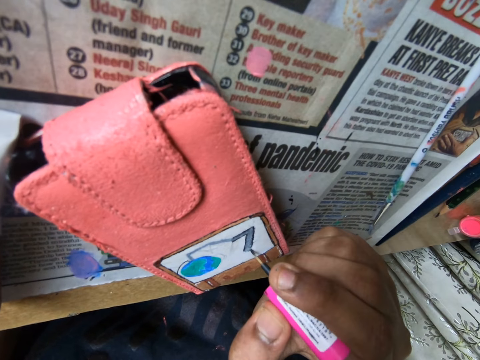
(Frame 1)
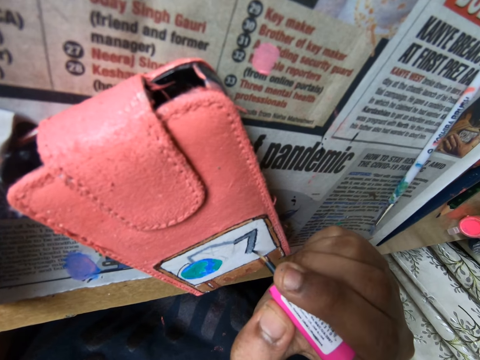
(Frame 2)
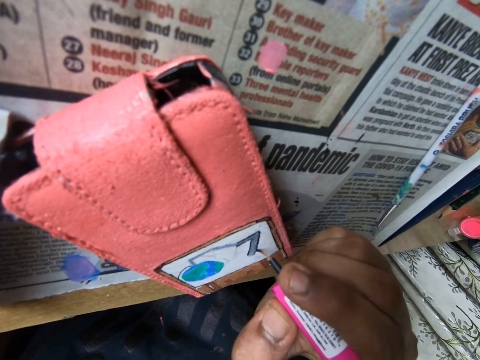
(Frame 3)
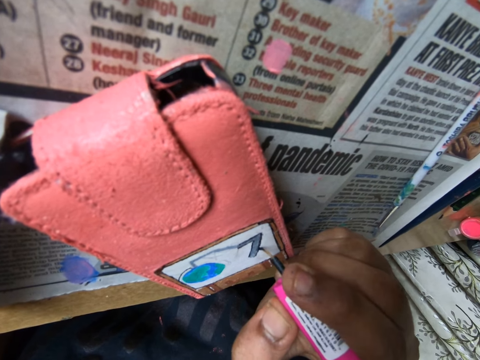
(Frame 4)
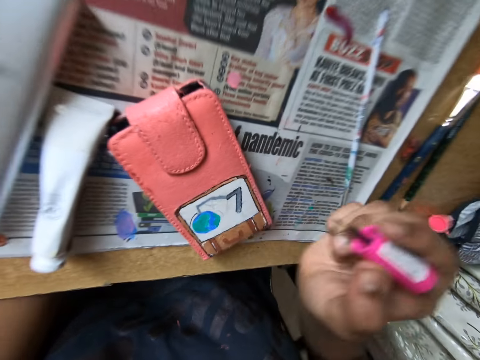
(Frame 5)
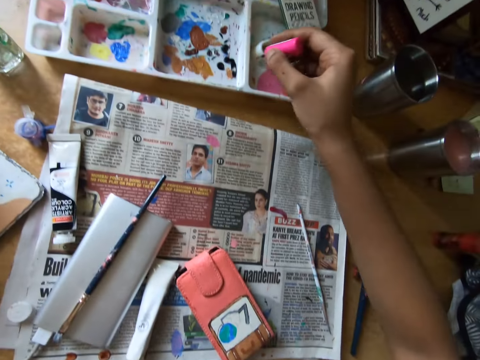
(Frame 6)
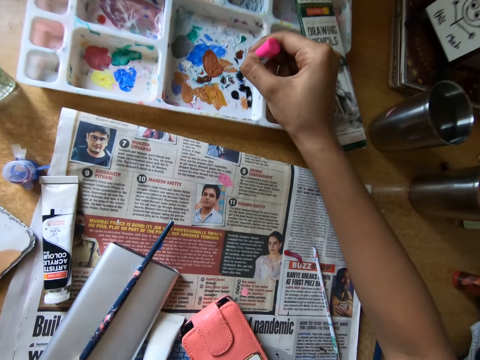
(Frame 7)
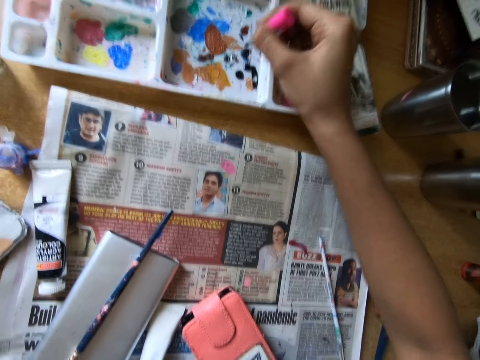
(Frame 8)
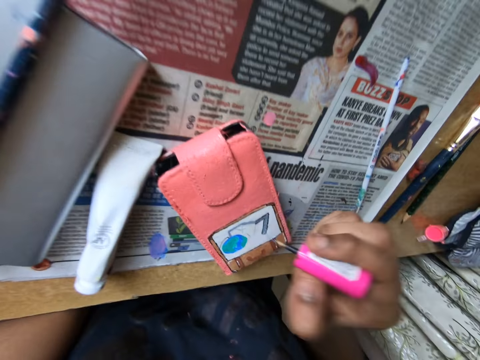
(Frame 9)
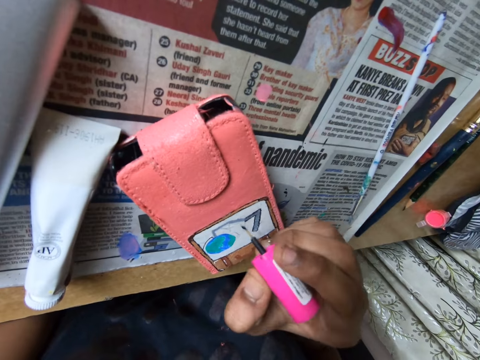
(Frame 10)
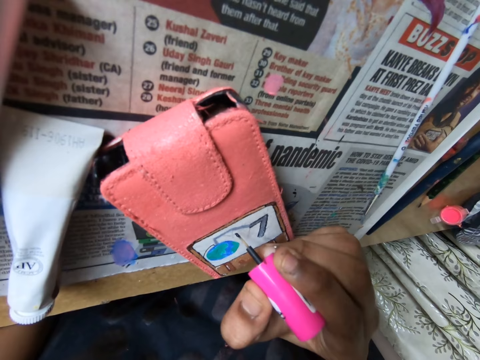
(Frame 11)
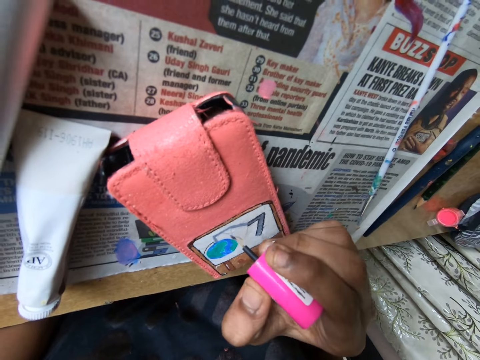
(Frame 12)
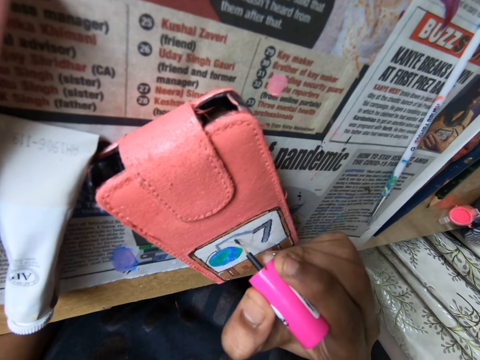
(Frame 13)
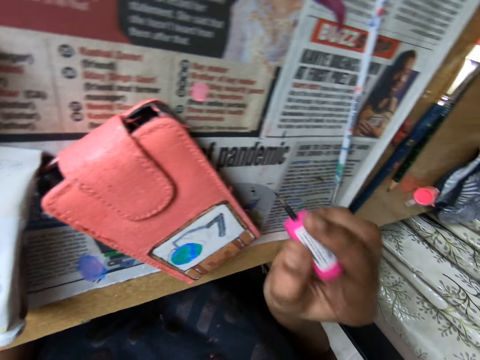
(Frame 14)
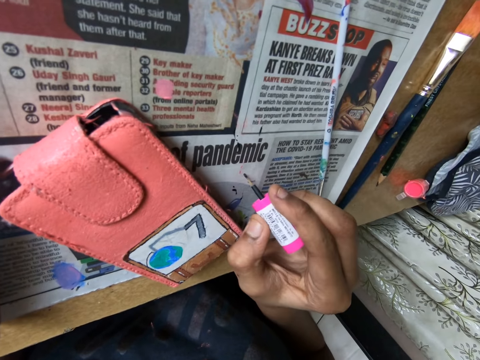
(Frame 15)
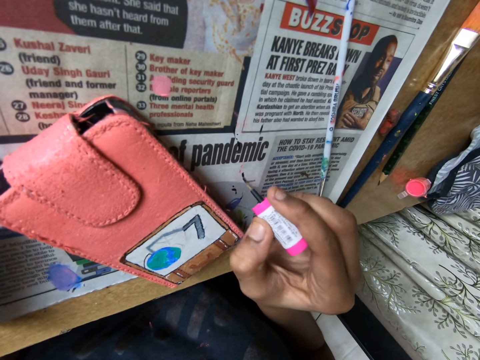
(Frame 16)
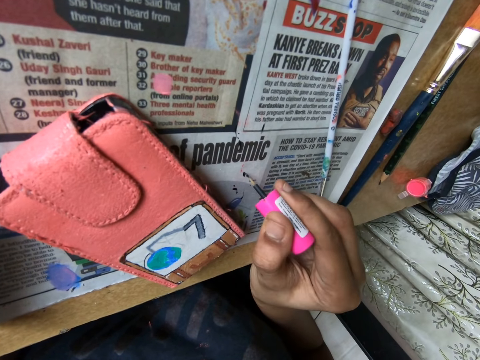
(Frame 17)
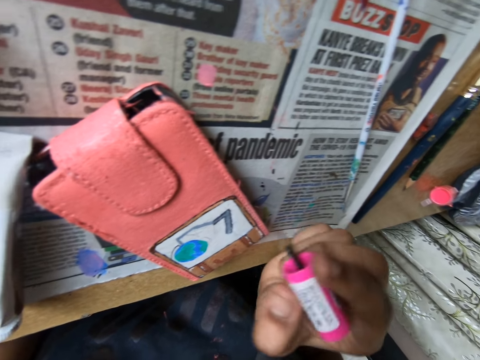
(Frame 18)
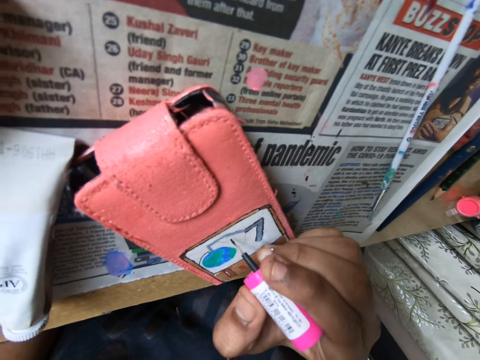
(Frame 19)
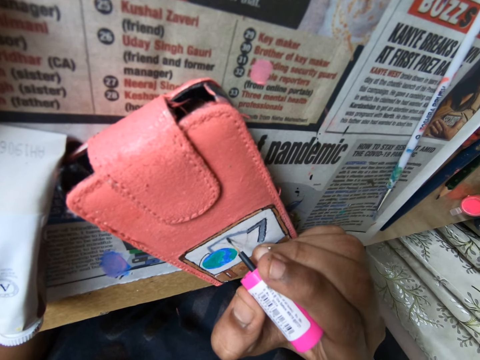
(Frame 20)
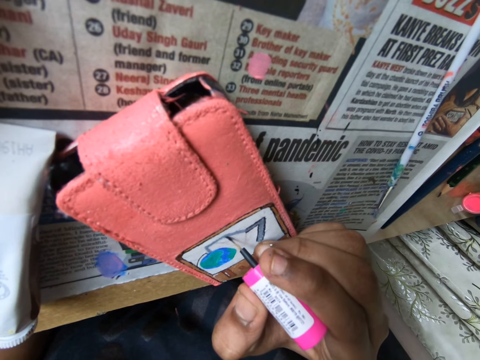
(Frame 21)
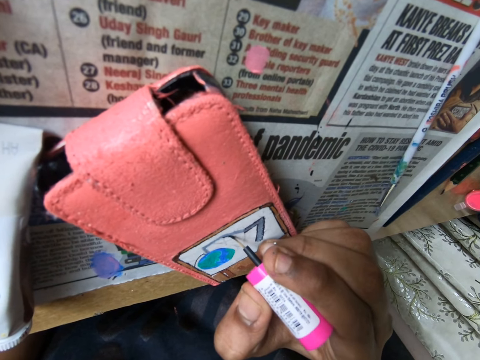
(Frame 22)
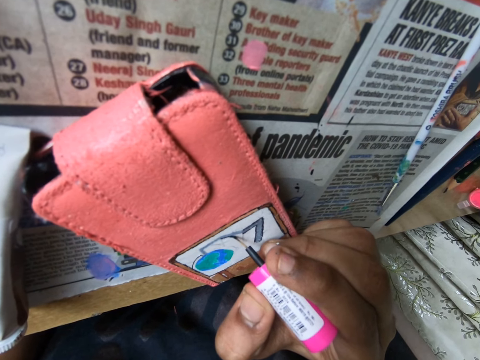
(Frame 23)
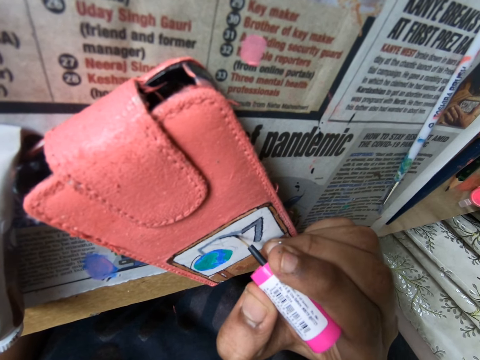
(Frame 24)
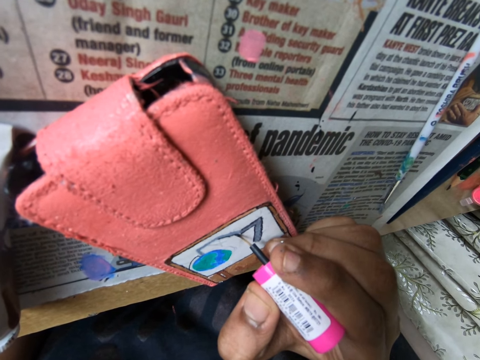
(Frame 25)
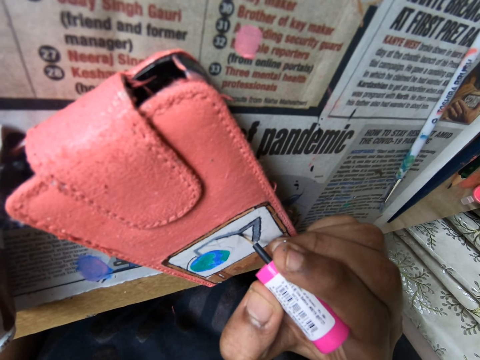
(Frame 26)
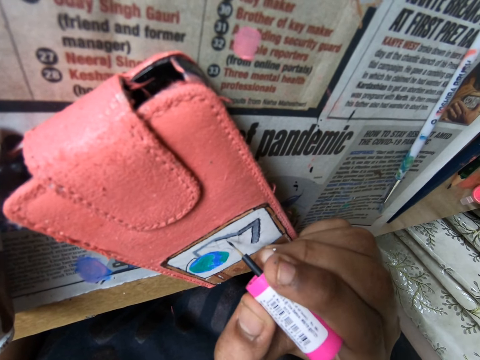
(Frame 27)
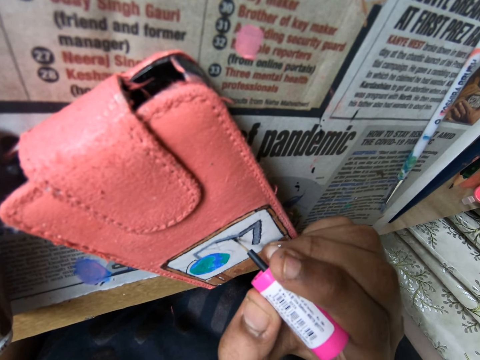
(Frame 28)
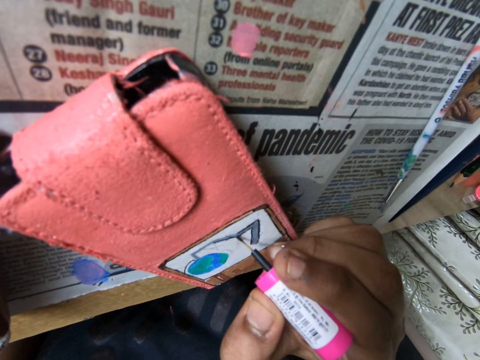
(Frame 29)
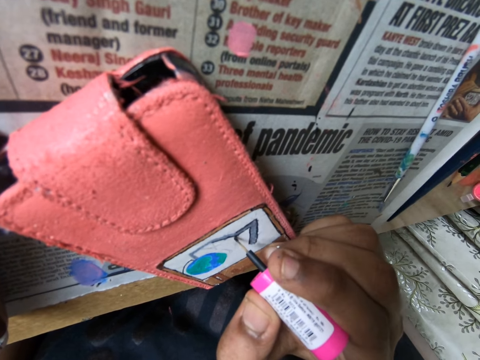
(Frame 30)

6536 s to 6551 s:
The camera wearer paints the phone pouch on the table with the brush in her right hand. She packs paint from the pallet on the table with the brush in her right hand. She paints a picture with the polish brush. She tests the paint in the brush in her right hand on a newspaper on the table. She paints the phone pouch on the table with the brush in her right hand.

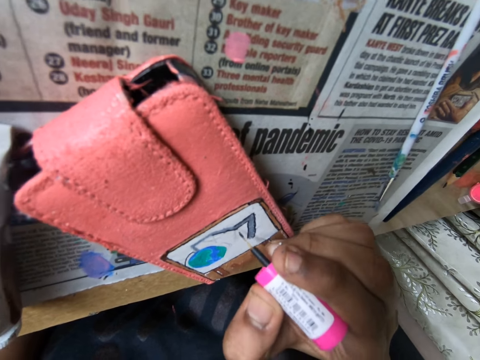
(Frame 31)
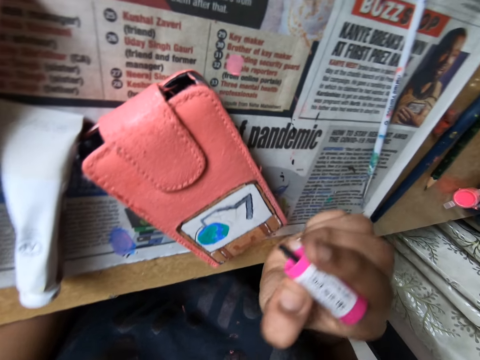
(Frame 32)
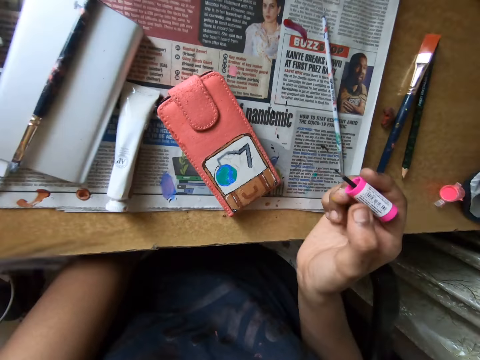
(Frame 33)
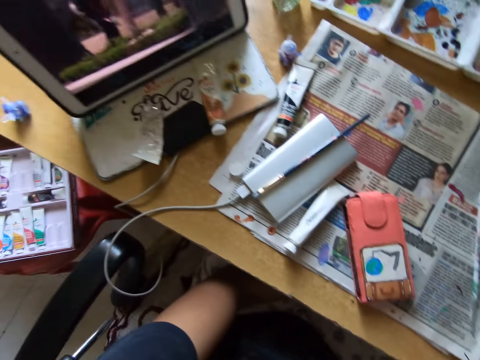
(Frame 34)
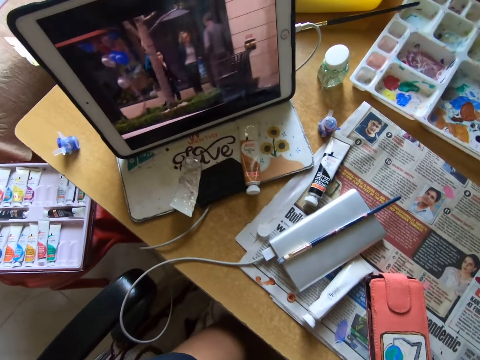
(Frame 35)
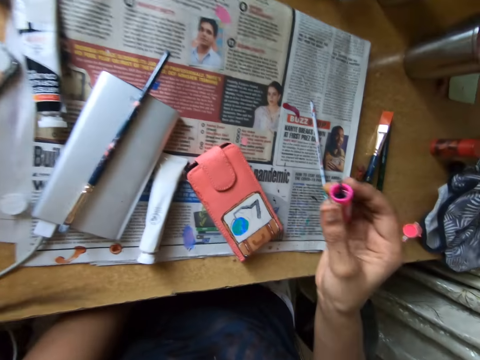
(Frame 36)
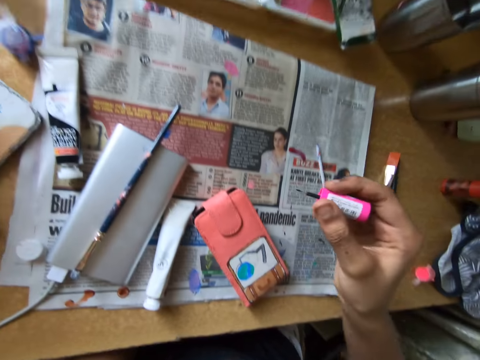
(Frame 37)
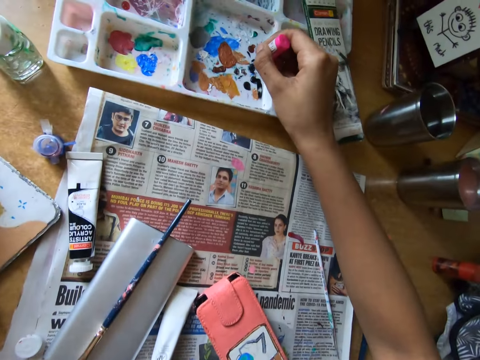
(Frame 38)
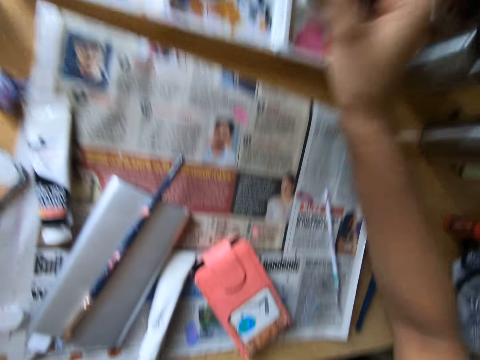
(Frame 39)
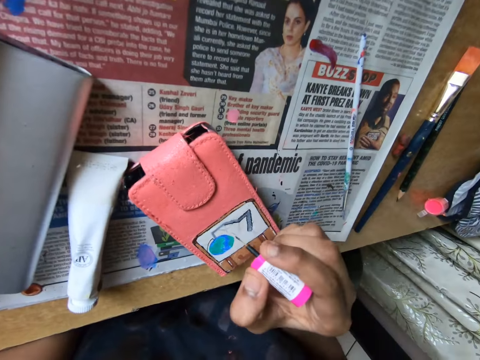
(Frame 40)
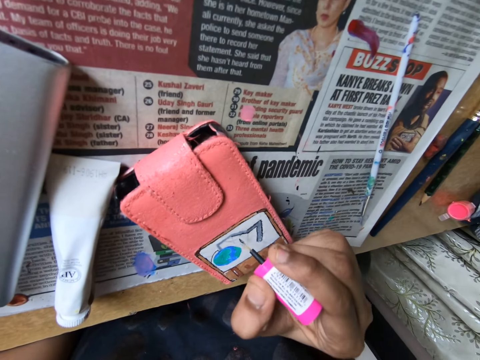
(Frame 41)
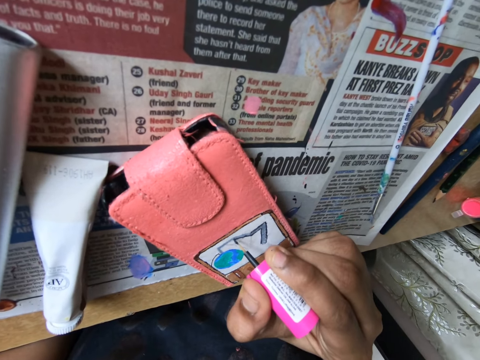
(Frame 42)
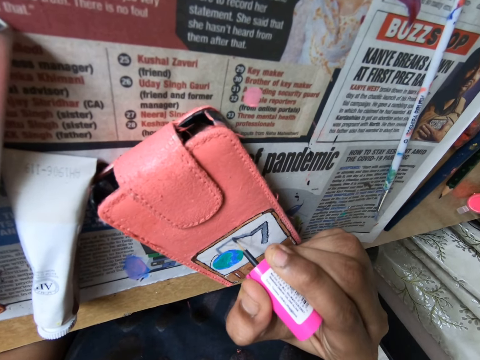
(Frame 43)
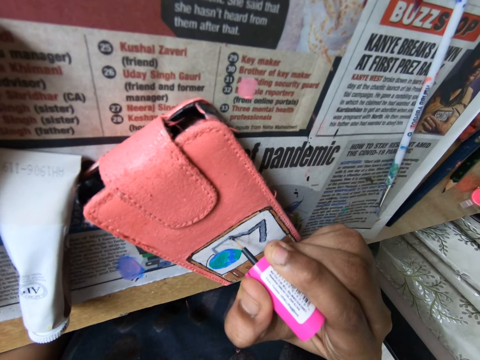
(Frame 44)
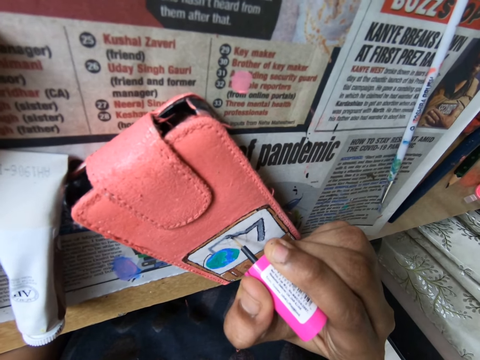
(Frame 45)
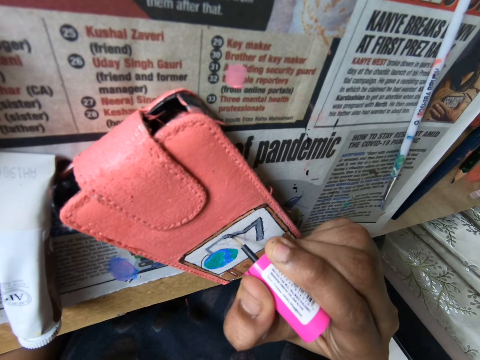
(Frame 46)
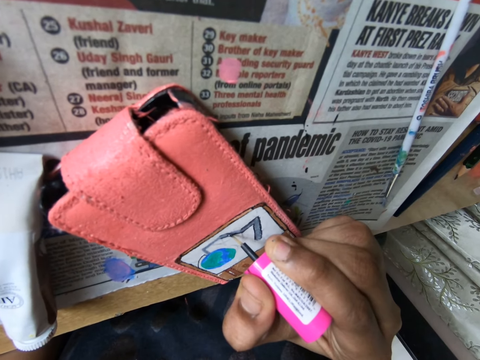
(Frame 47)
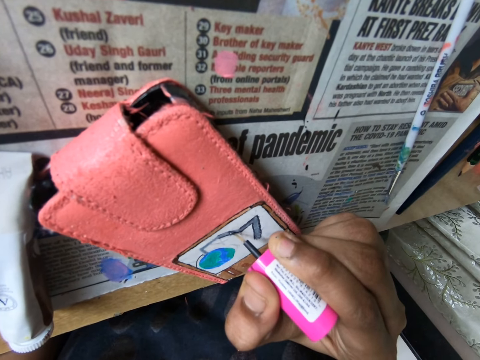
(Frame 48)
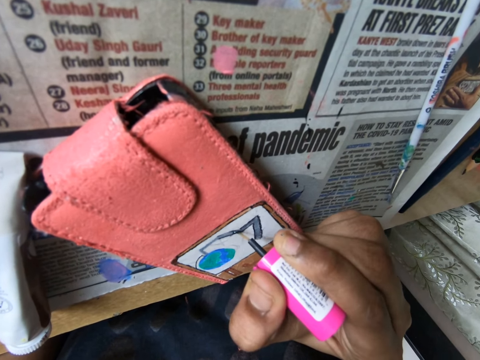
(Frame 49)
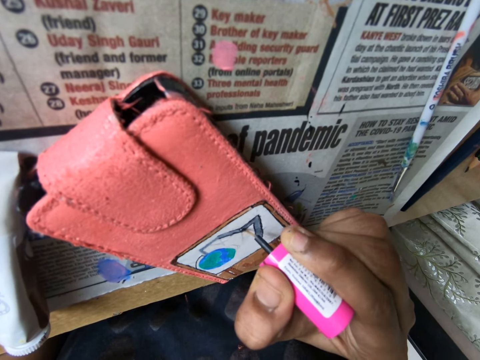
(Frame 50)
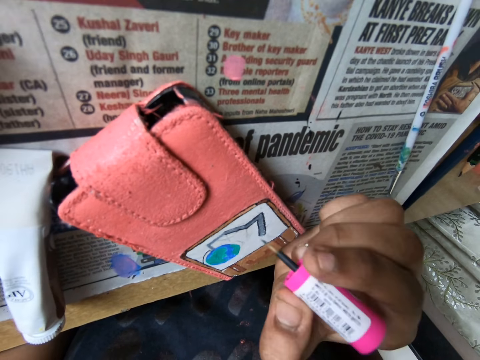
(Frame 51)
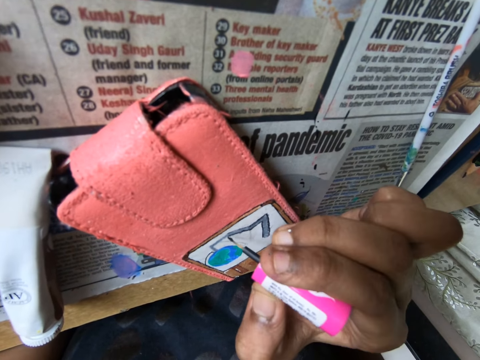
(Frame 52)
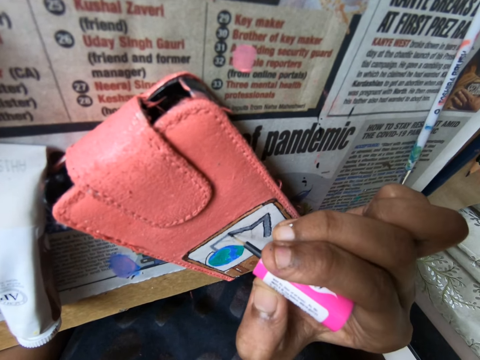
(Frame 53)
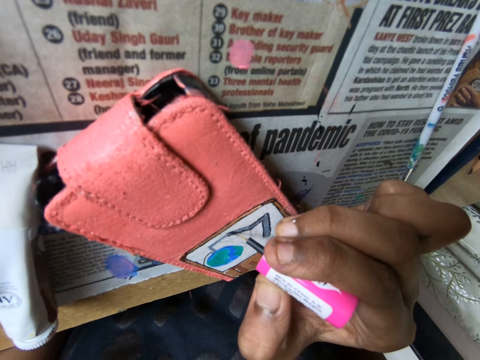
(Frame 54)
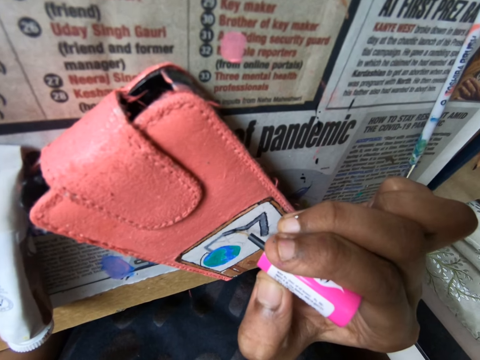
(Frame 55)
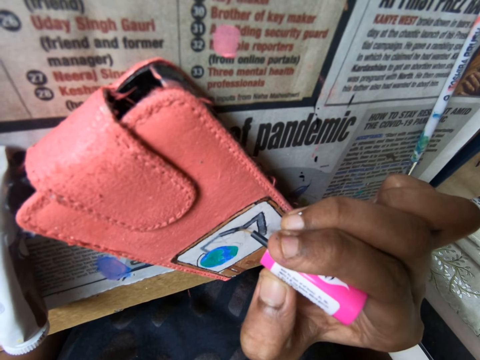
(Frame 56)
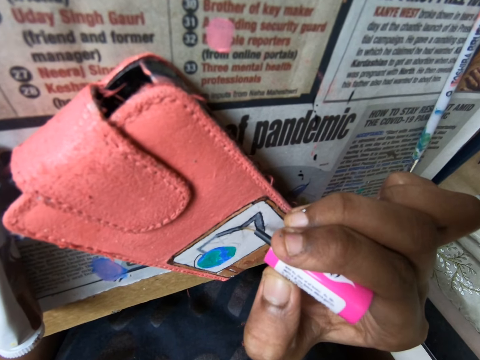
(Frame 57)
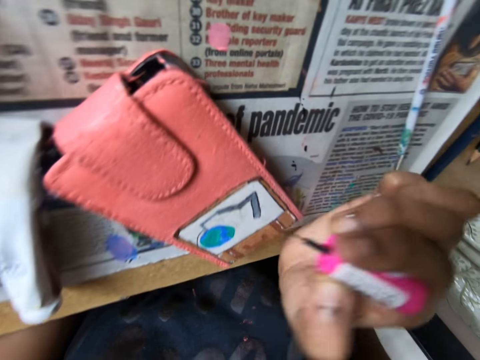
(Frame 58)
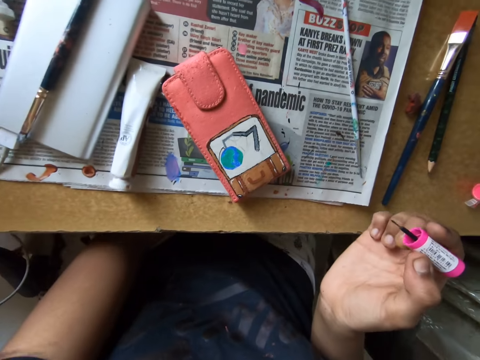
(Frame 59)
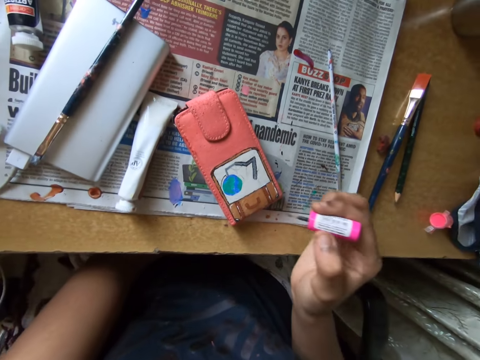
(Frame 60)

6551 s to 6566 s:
The camera wearer packs paint from the pallet on the table with the brush in her right hand. She paints the phone pouch on the table with the brush in her right hand.
